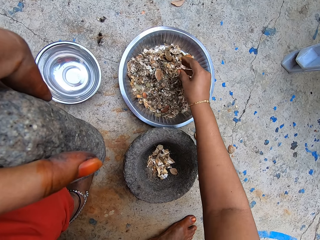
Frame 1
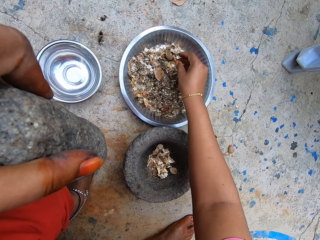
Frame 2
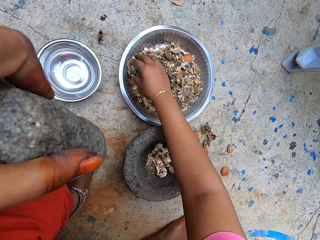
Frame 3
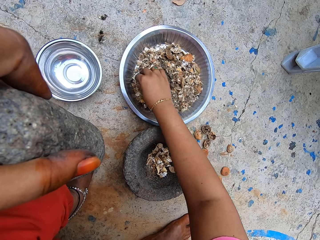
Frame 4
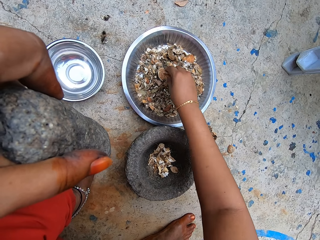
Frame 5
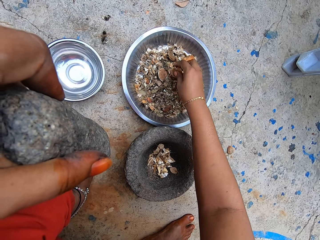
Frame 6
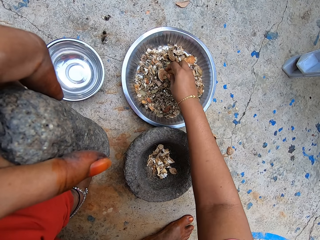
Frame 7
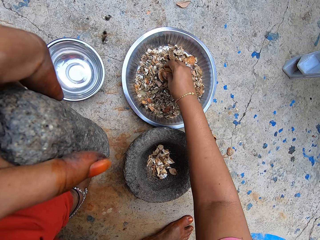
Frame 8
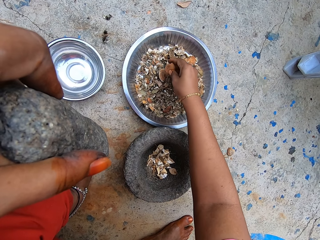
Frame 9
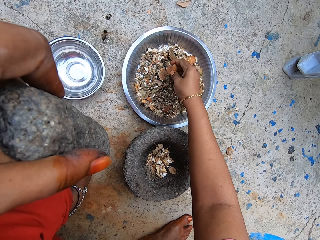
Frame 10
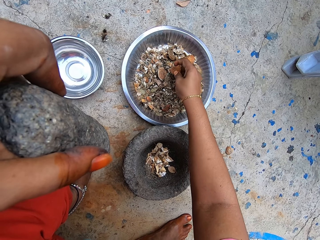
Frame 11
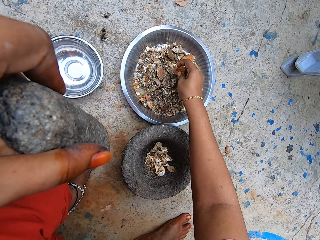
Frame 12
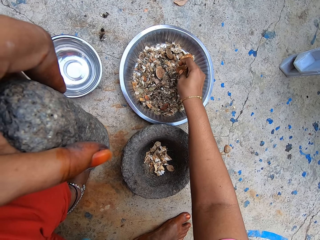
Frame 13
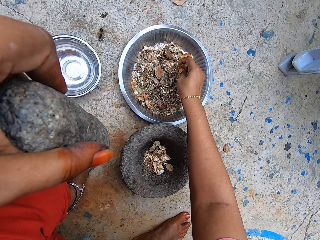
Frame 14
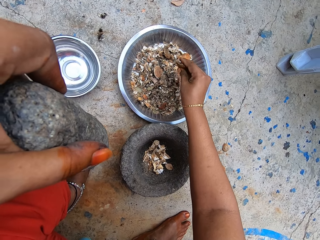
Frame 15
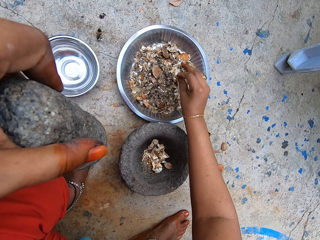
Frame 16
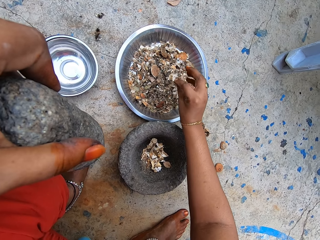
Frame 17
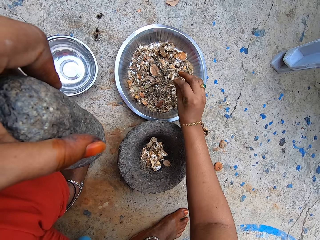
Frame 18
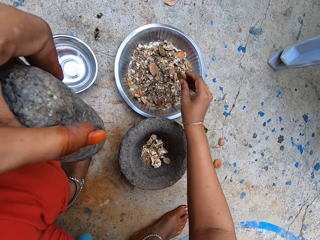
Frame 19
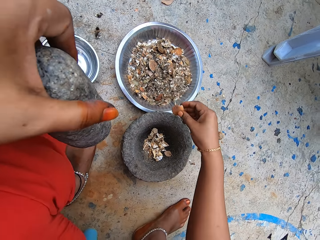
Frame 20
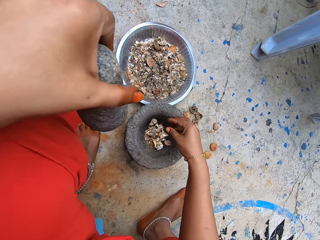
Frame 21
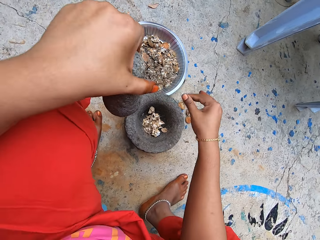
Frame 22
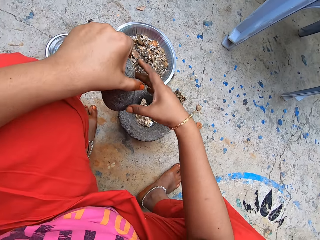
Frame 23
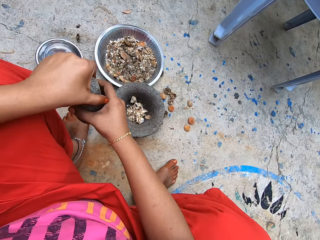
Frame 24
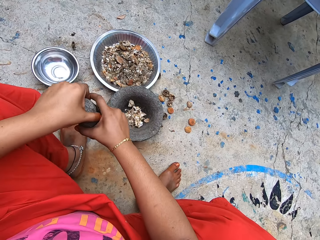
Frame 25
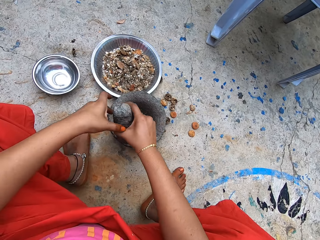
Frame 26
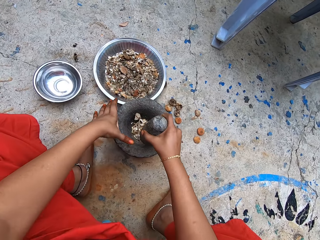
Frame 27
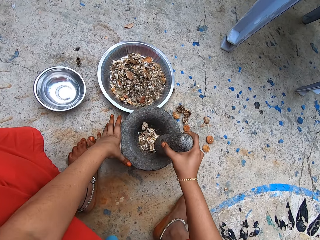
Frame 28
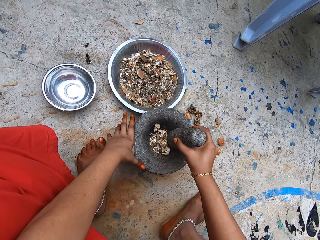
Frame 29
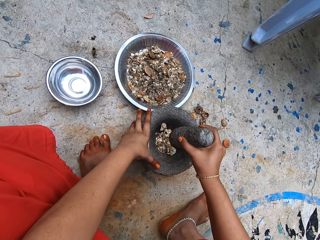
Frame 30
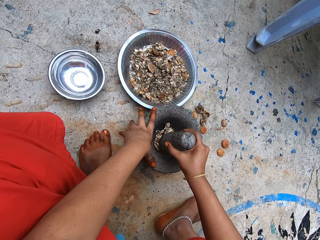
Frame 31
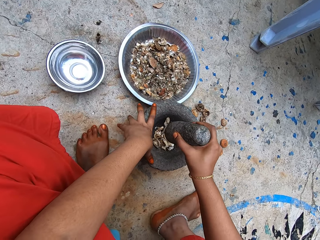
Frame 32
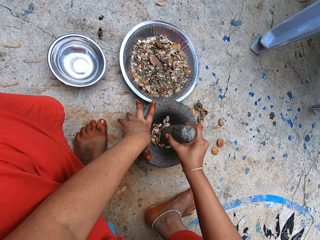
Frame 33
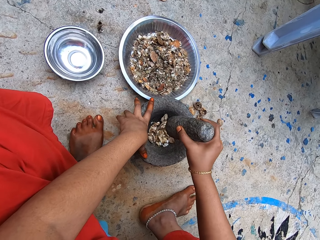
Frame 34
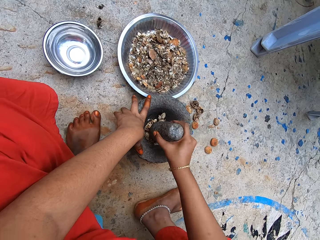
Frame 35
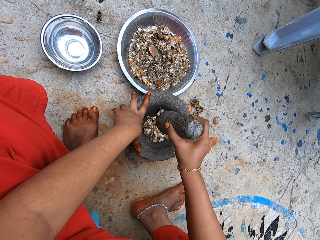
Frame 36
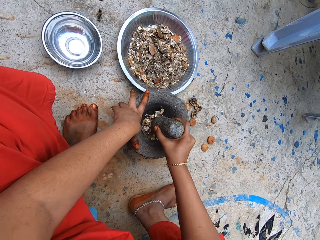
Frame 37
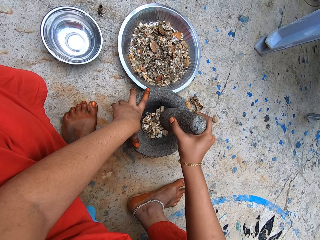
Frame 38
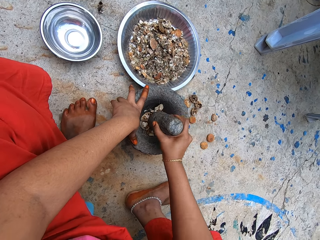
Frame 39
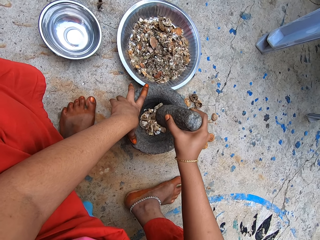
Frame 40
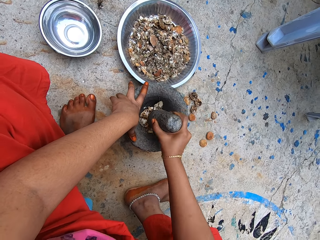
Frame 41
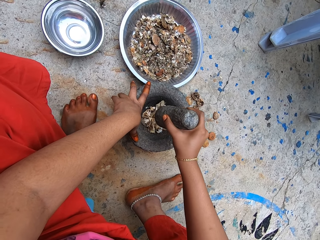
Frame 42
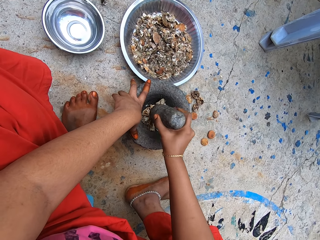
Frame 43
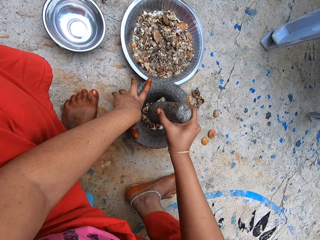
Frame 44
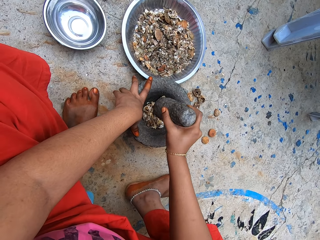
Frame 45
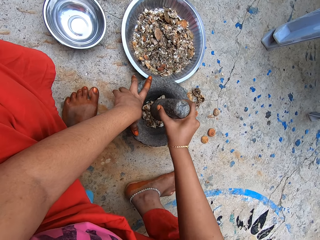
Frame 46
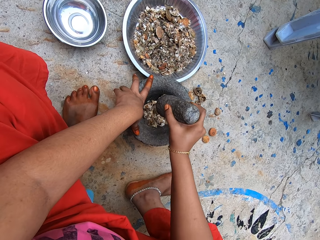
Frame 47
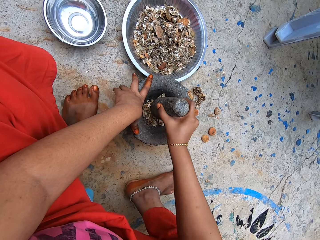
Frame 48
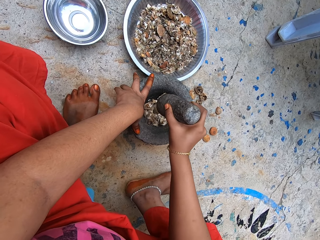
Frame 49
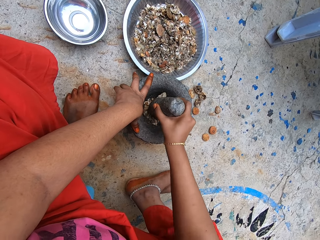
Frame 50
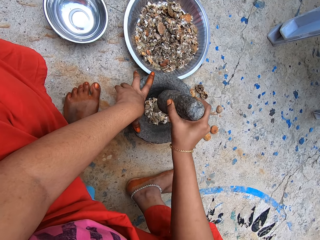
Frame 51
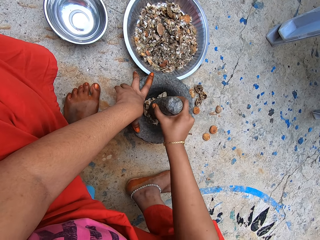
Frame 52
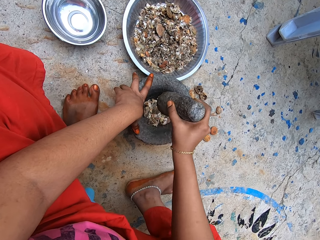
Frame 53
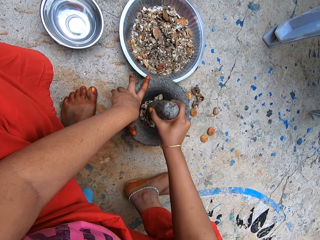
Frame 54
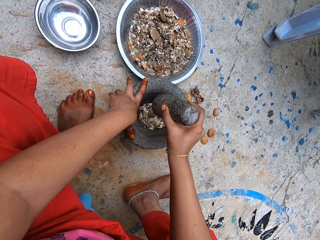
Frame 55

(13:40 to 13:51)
The camera wearer spreads the dried herbs in the bowl. She picks up a dried lime peel from the metal bowl with her right hand. She drops the dried lime peel into the mortar on the ground with her right hand. She passes the pestle from her left hand to her right hand. She holds the mortar on the ground with her left hand. She pounds the dried lemon peels and leaves in the mortar with the pestle in her right hand.

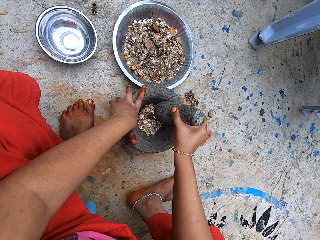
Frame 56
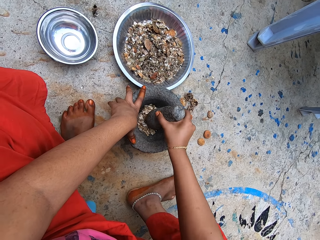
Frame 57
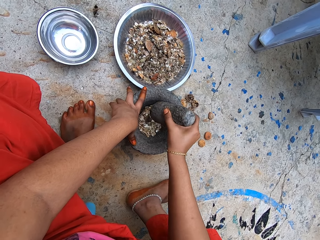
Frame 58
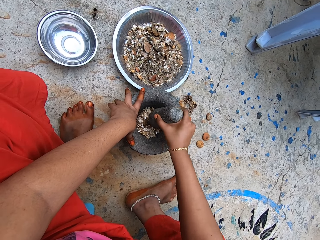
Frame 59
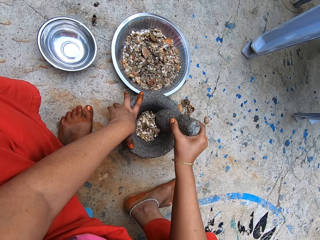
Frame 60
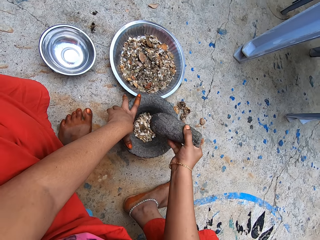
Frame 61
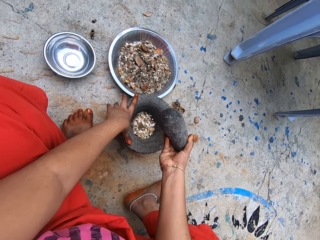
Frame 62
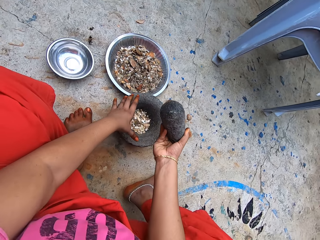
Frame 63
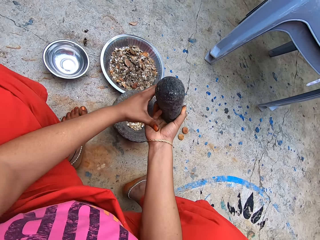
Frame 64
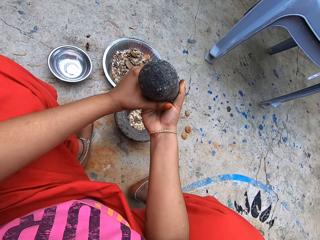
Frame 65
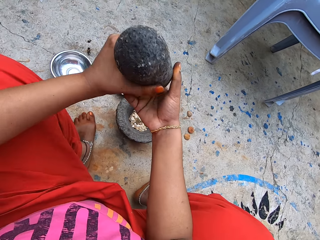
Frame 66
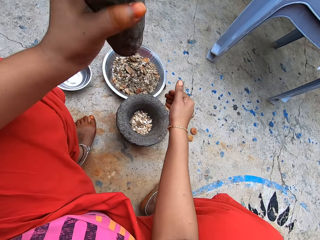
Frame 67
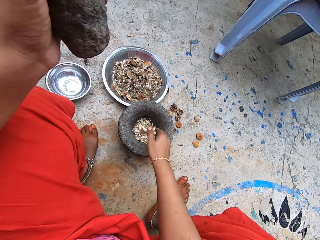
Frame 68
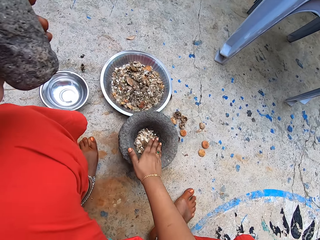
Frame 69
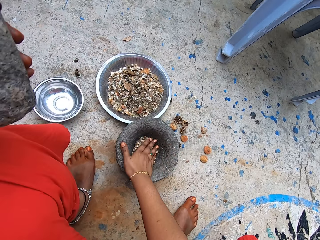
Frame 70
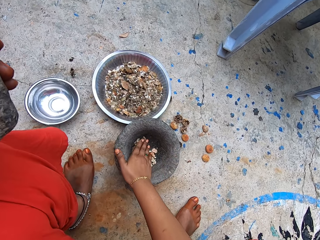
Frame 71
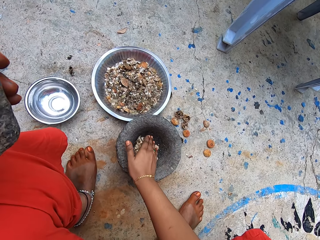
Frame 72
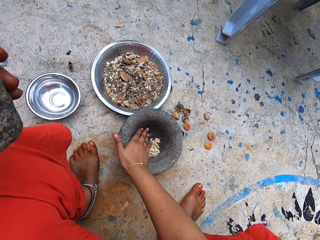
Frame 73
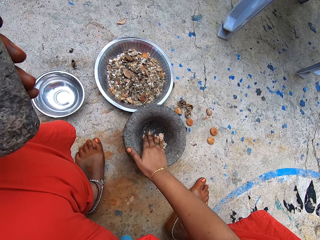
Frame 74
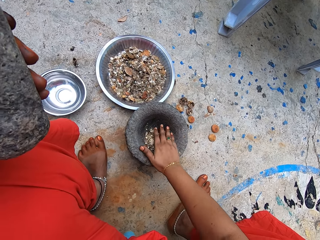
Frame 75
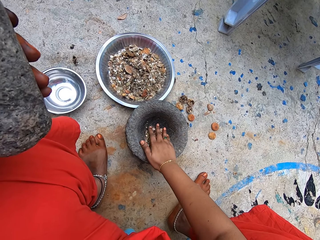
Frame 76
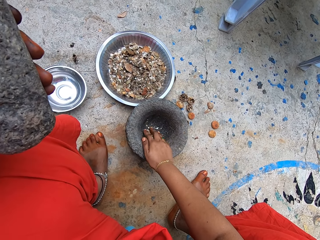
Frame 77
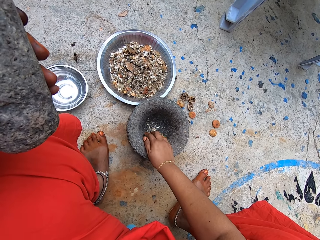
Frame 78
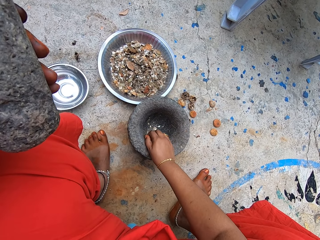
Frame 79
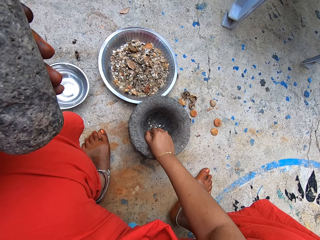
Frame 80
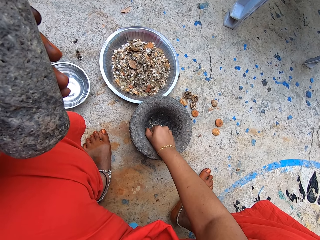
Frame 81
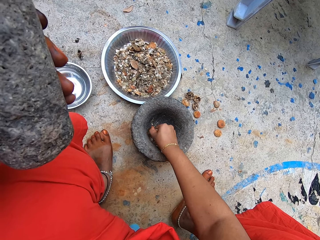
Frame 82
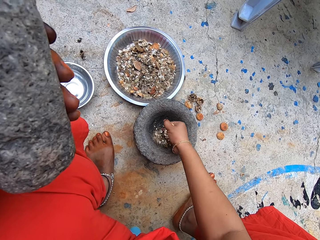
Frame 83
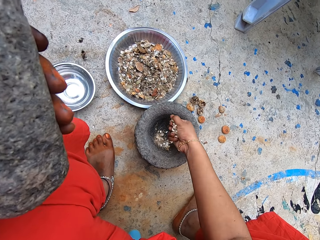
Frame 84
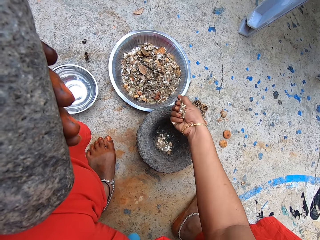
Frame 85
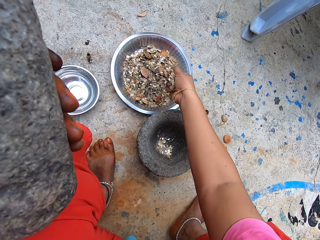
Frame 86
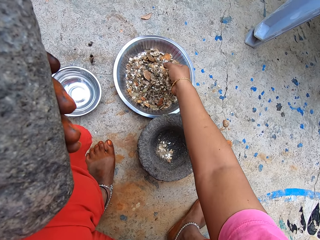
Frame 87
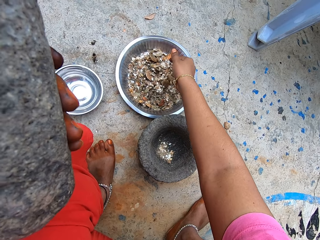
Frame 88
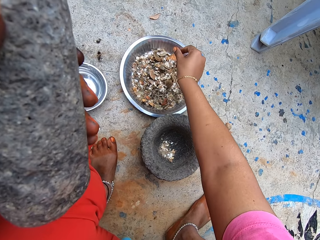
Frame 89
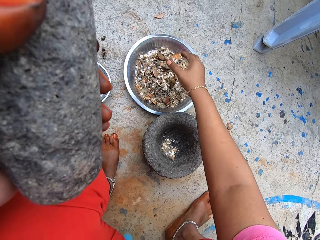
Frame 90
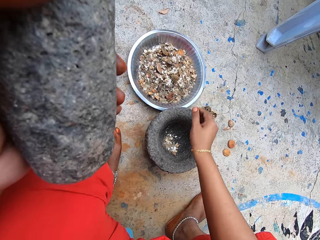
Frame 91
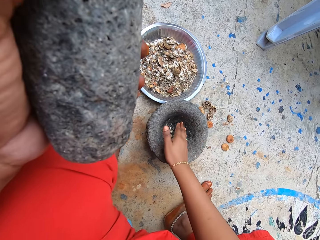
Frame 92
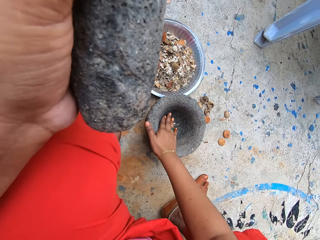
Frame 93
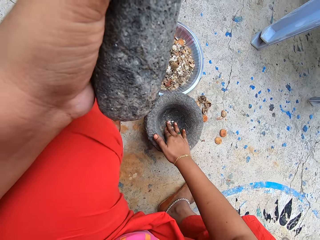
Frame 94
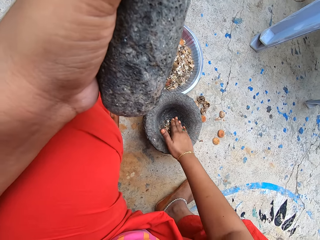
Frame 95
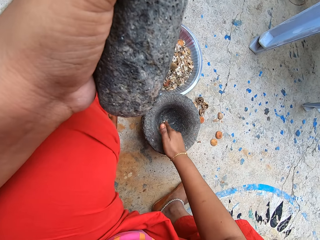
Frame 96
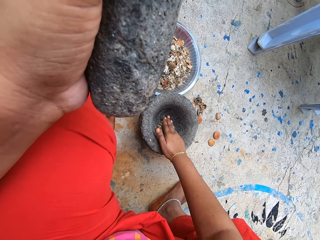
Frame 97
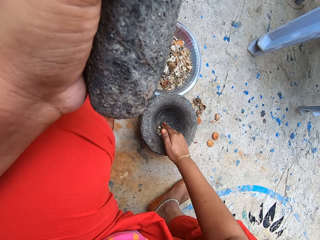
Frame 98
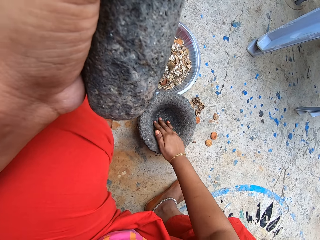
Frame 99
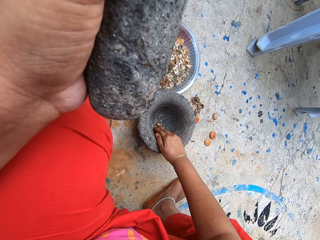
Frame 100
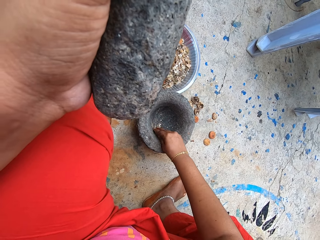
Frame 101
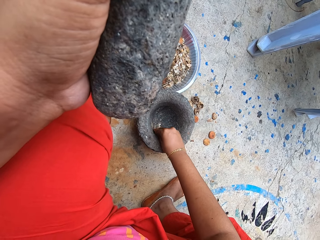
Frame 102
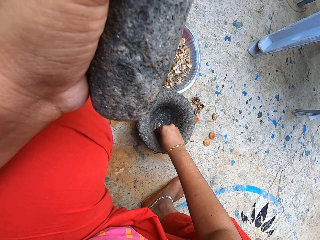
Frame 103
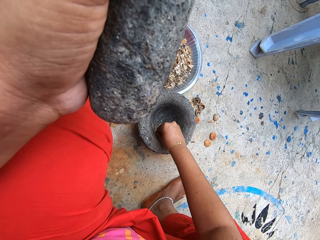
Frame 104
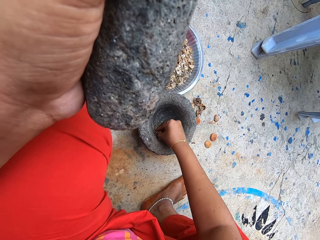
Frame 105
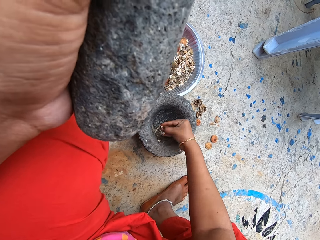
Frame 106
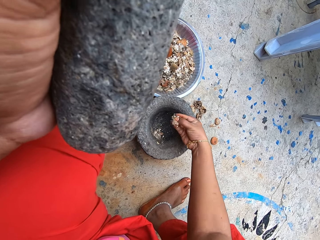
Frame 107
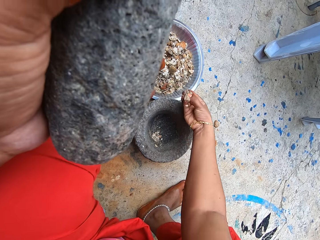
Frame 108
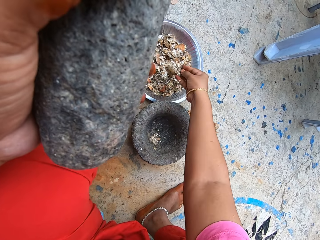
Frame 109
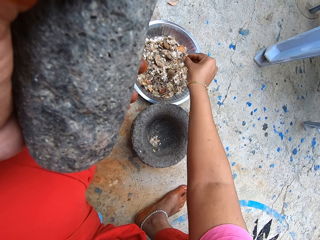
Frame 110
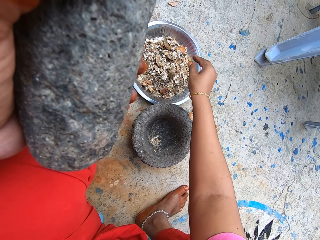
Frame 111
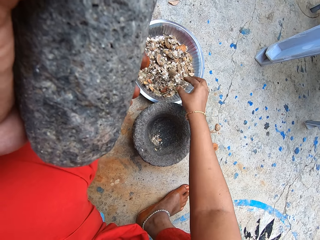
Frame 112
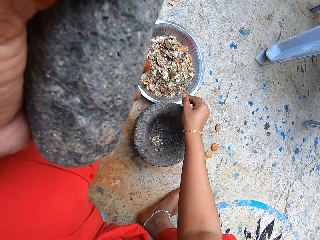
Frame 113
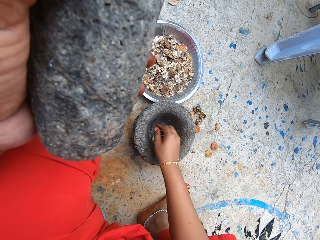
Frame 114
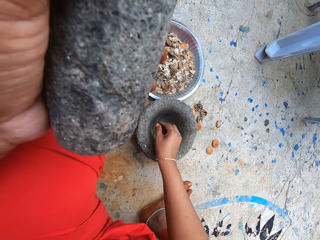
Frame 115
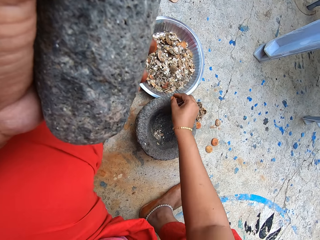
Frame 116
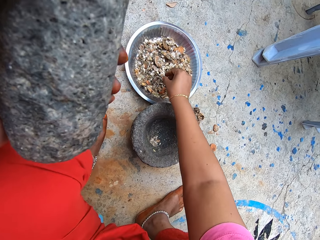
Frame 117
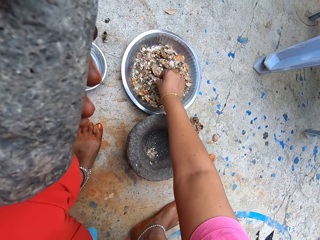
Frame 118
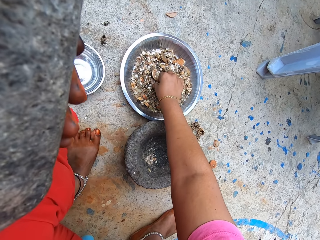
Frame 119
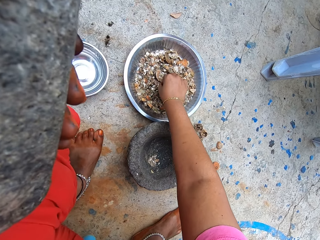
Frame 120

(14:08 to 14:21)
The camera wearer passes the pestle from her right hand to her left hand. She removes something in the mortar. She gathers ground dried lemon peels and leaves in the mortar on the ground with her right hand. She picks up ground dried lemon peels and leaves from the mortar with her right hand. She puts the ground dried lemon peels and leaves in the tray on the ground with her right hand. She gathers ground dried lemon peels and leaves in the mortar on the ground with her right hand. She picks up ground dried lemon peels and leaves from the mortar with her right hand. She puts the ground dried lemon peels and leaves in the tray on the ground with her right hand. She picks up something.
